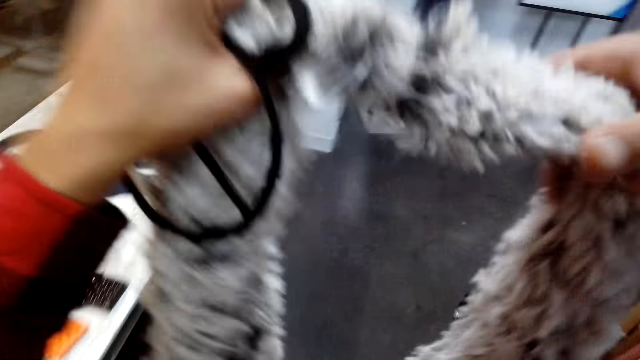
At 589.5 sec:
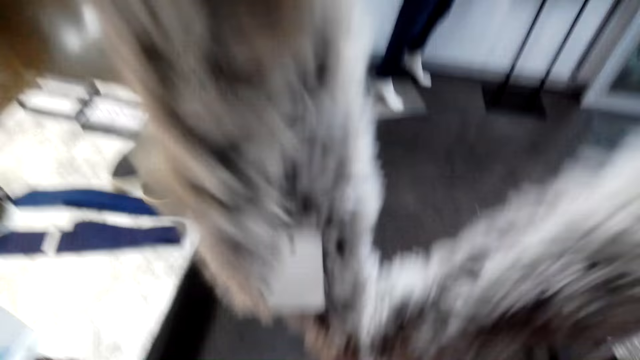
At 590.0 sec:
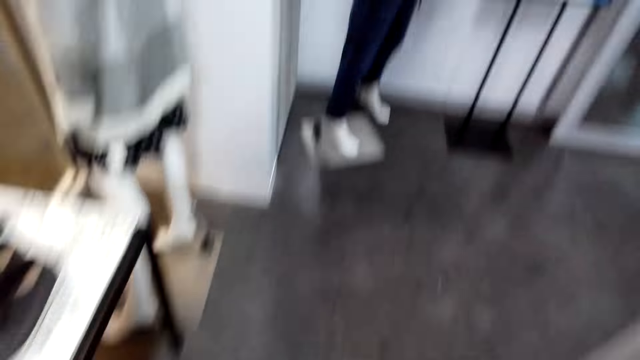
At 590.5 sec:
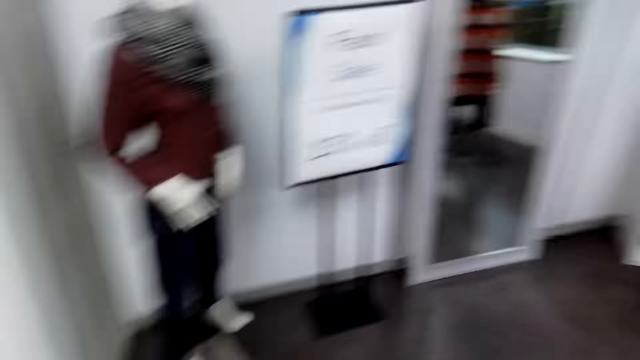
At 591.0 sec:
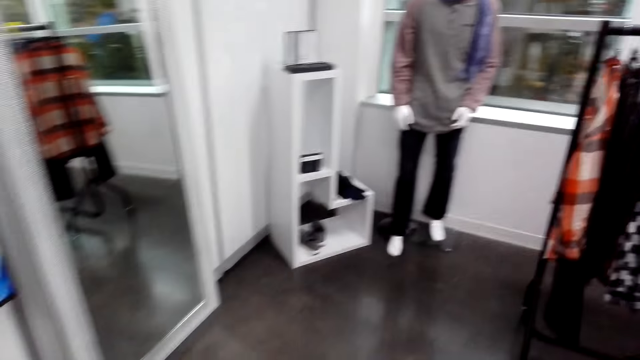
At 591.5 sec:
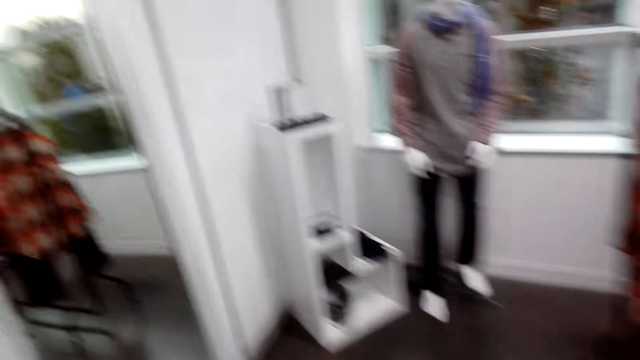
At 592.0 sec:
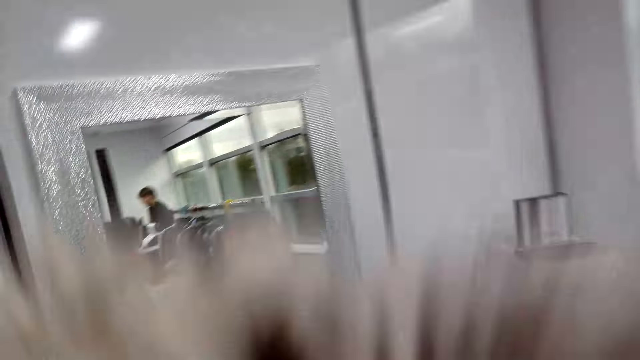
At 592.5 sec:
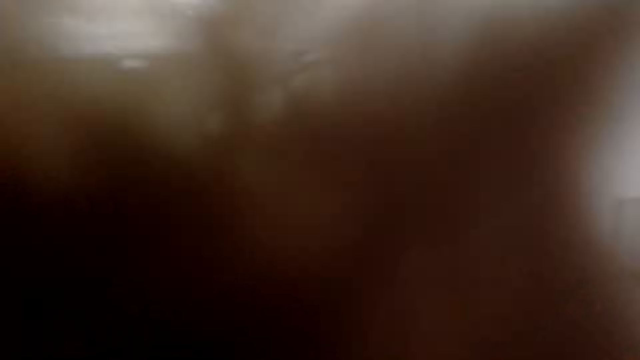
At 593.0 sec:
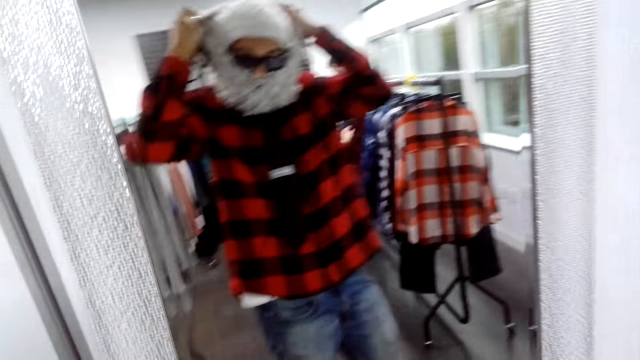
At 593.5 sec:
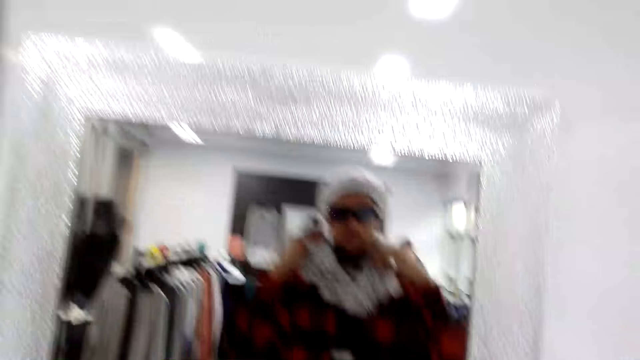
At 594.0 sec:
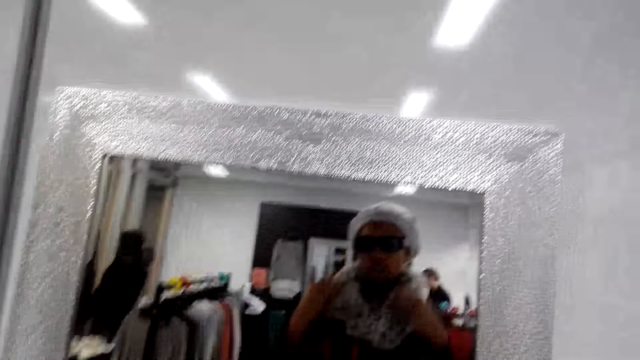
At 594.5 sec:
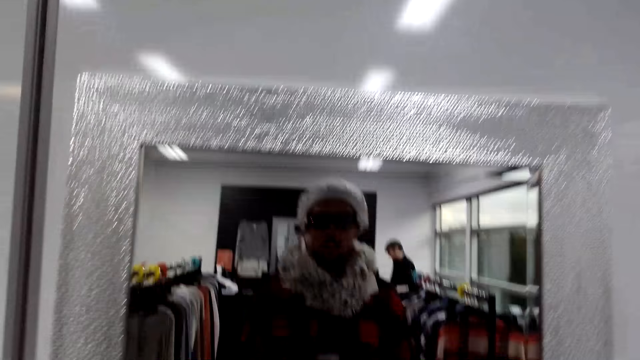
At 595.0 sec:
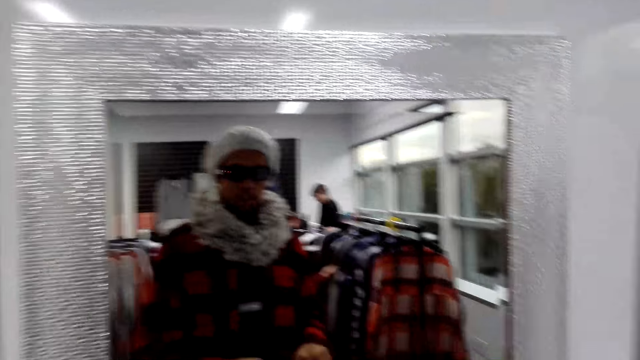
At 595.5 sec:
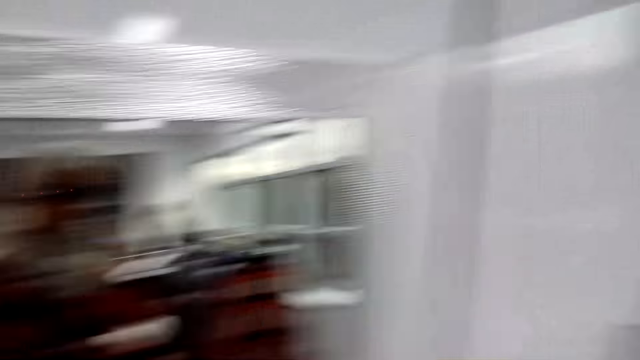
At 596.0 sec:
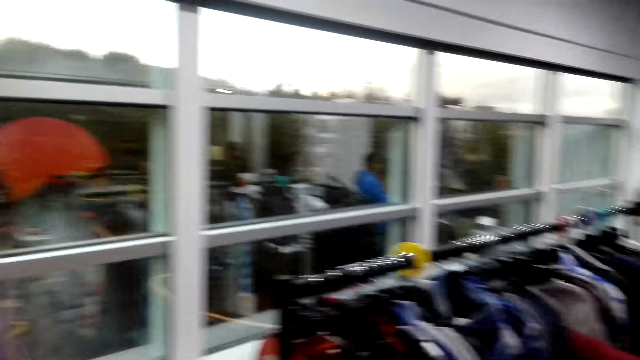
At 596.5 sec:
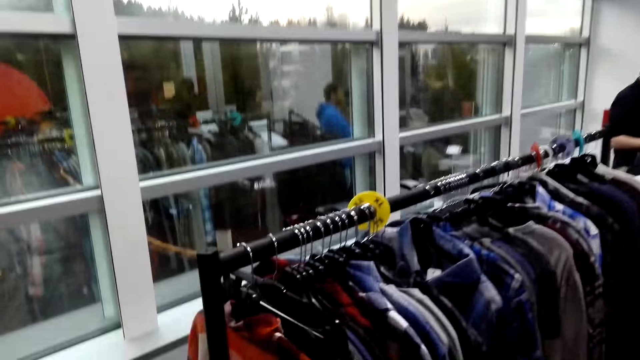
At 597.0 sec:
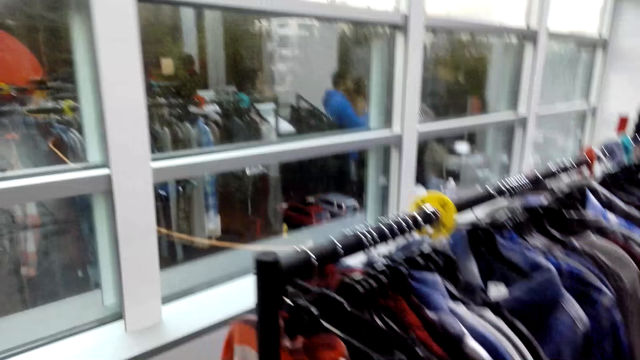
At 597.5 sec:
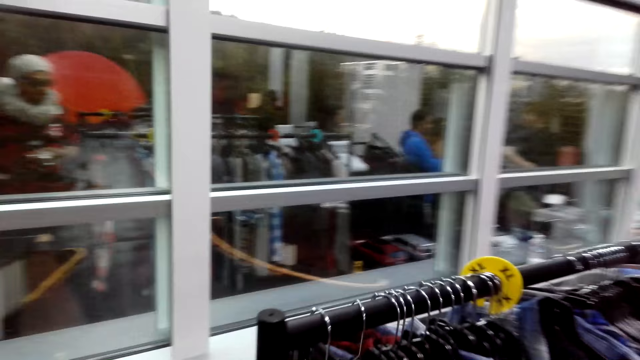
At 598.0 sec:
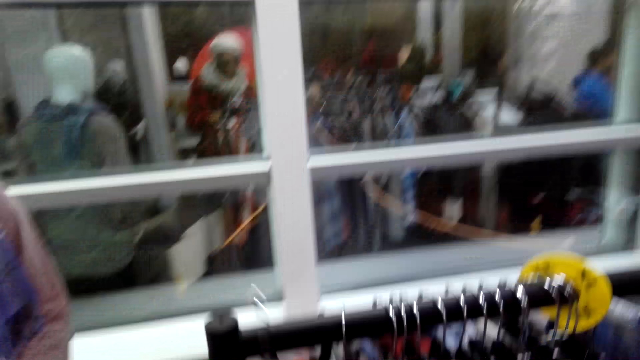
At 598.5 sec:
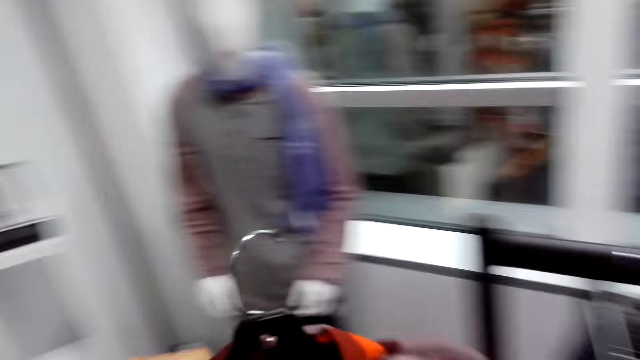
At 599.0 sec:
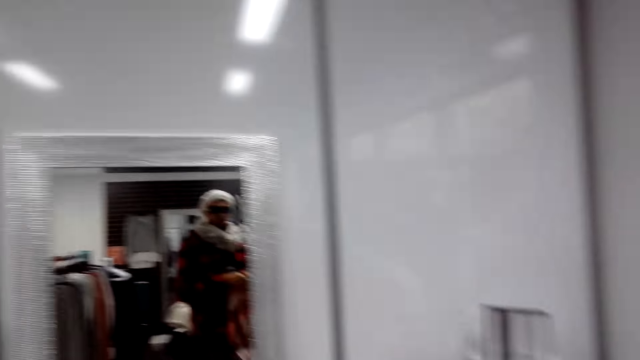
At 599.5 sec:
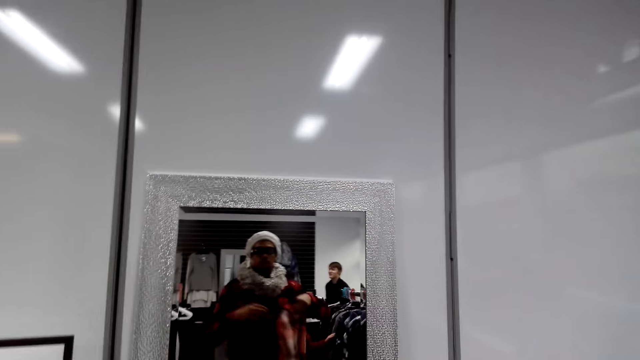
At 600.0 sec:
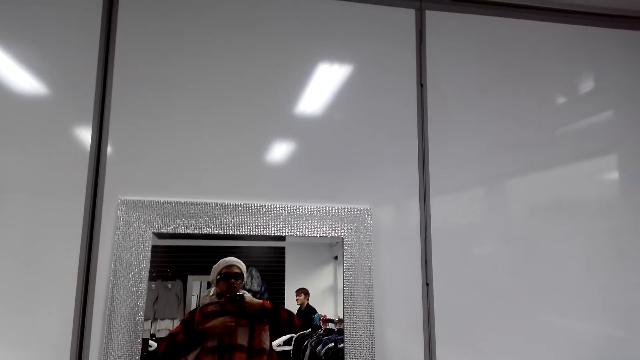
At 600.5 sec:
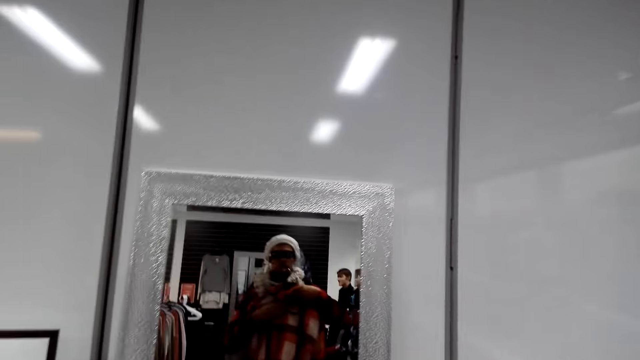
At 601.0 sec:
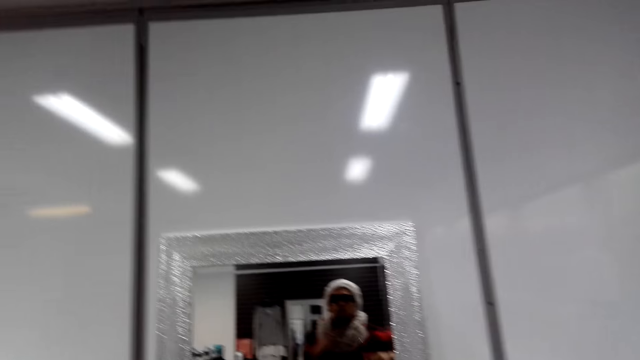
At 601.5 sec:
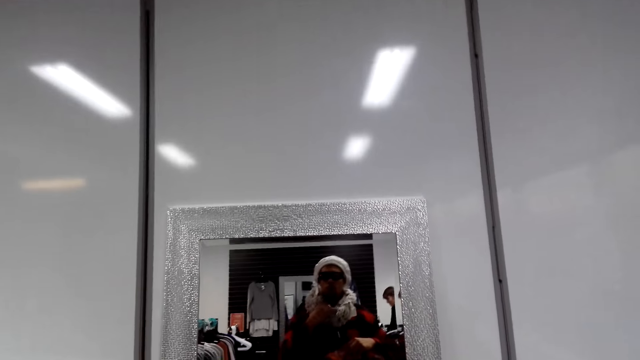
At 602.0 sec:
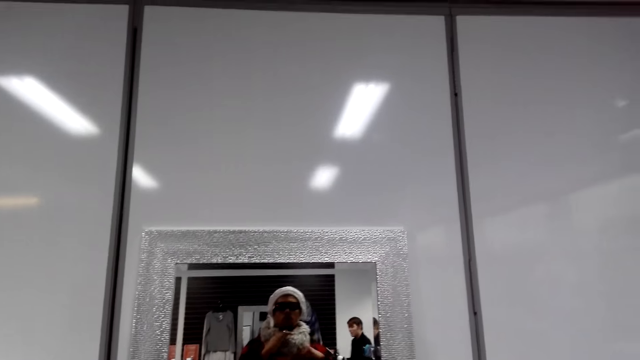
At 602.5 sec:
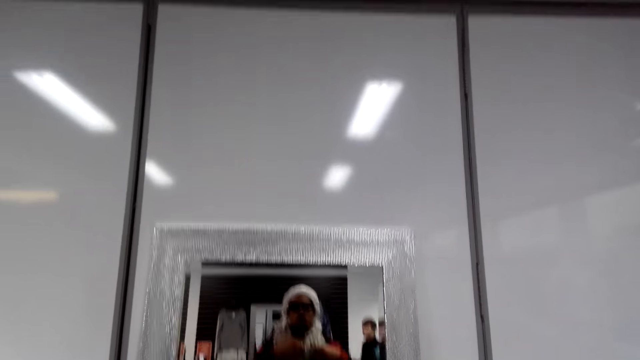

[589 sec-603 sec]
The camera wearer wears the scarf on the neck. They walk around the shop. They look at the mirror. They stare around the shop. They talk. They stare at the mirror.

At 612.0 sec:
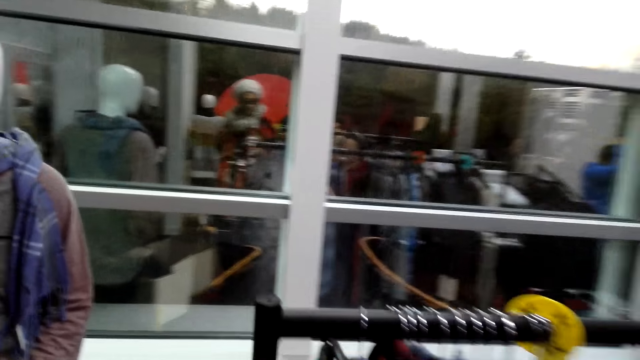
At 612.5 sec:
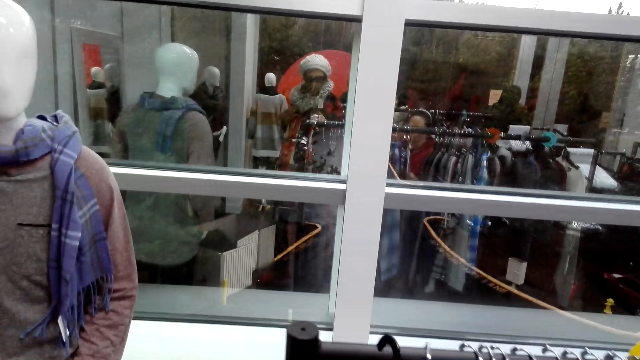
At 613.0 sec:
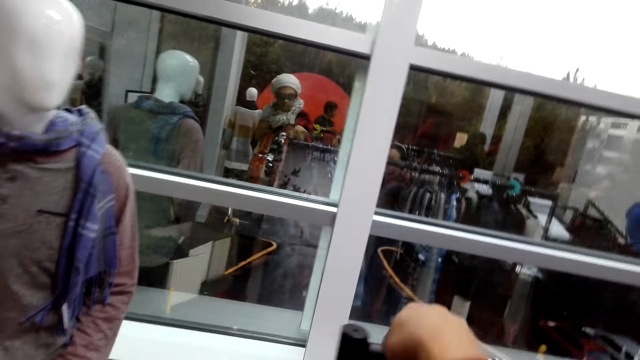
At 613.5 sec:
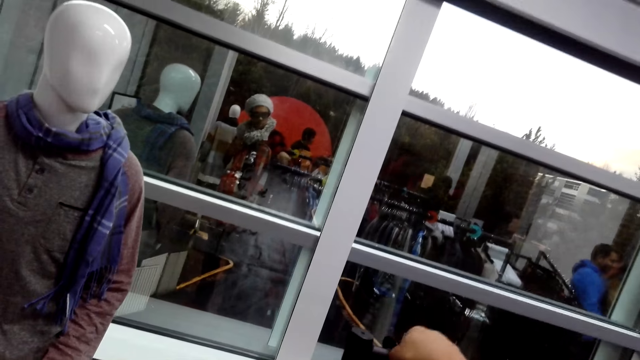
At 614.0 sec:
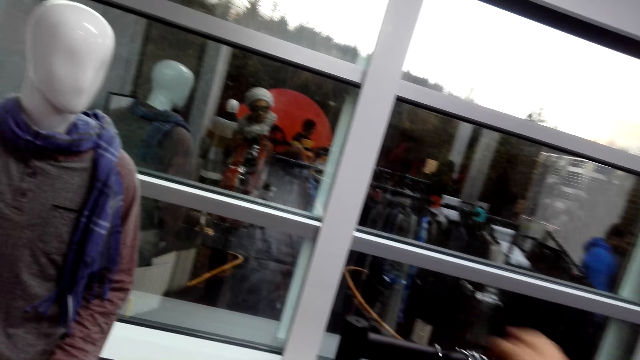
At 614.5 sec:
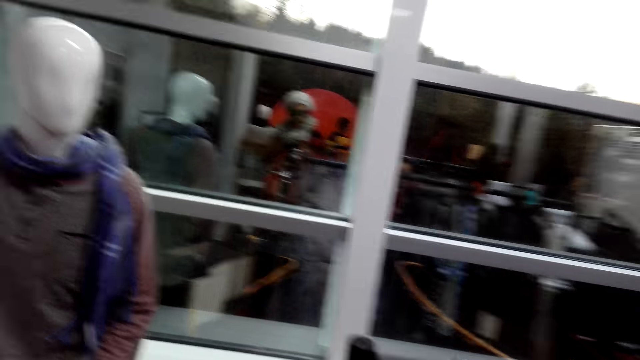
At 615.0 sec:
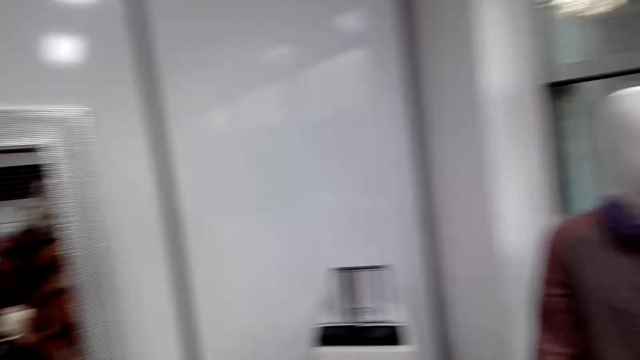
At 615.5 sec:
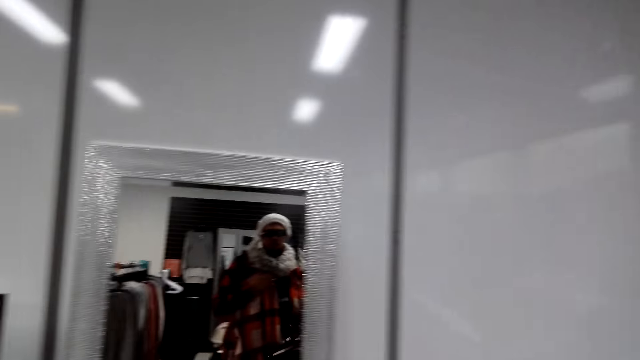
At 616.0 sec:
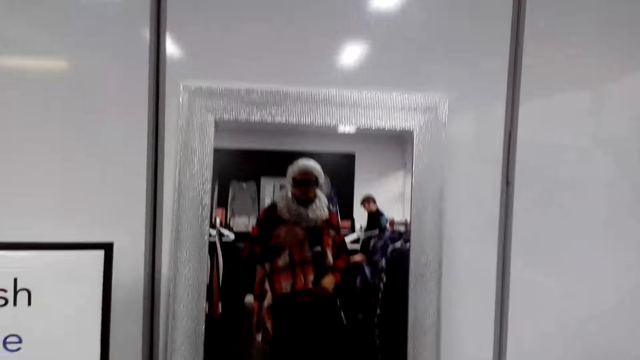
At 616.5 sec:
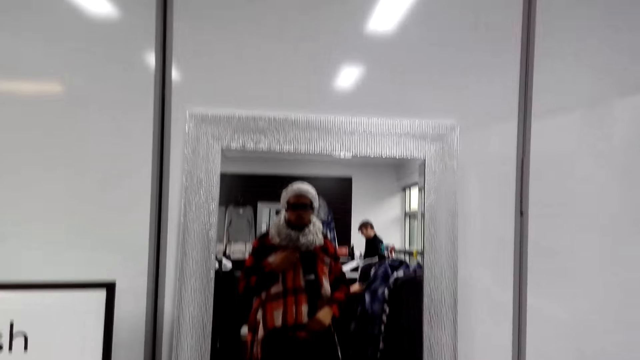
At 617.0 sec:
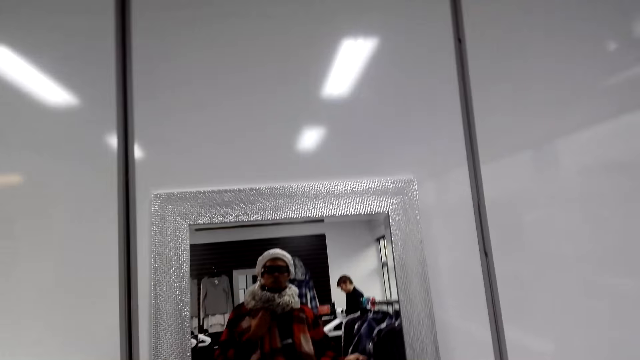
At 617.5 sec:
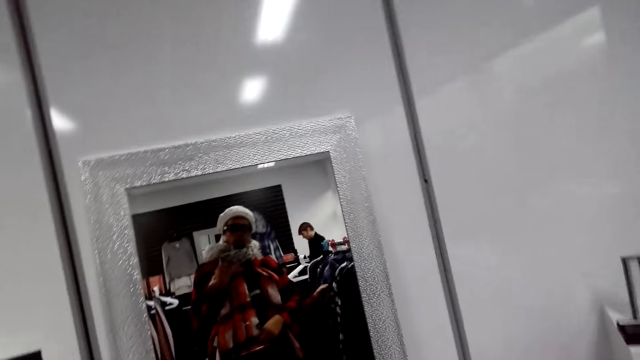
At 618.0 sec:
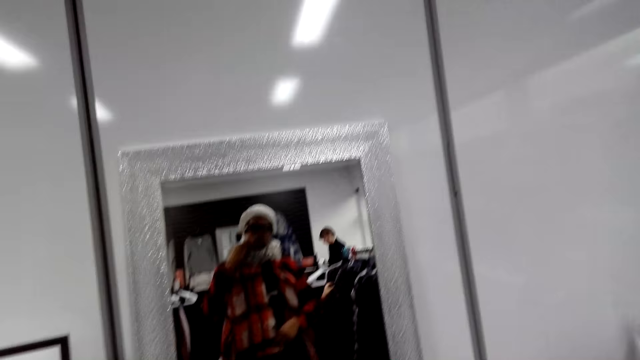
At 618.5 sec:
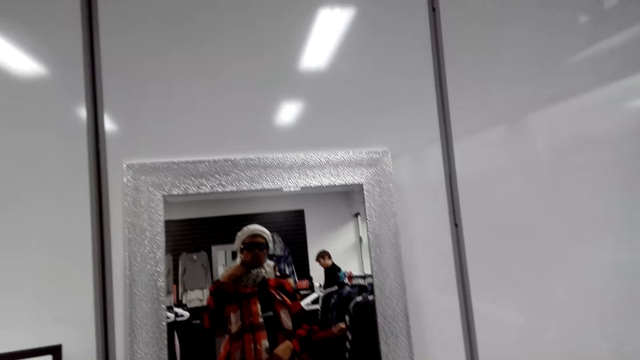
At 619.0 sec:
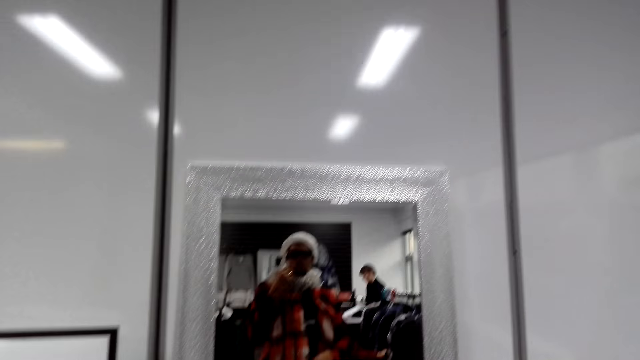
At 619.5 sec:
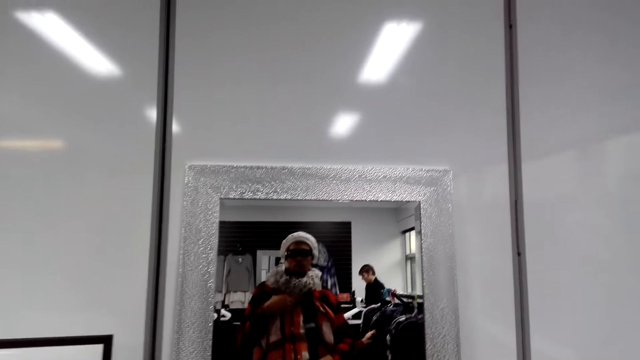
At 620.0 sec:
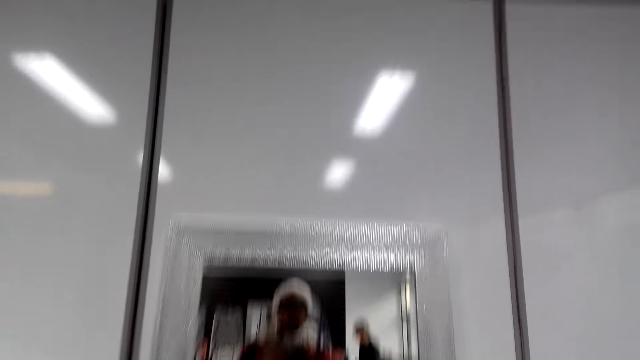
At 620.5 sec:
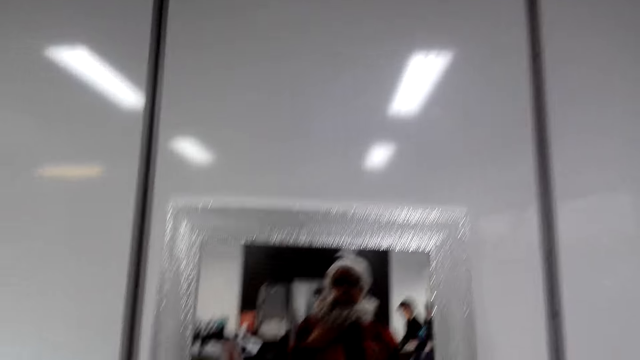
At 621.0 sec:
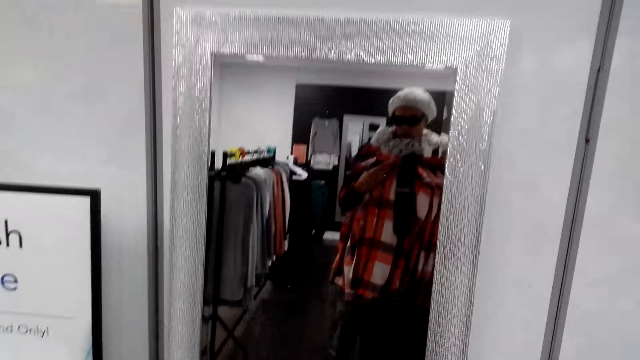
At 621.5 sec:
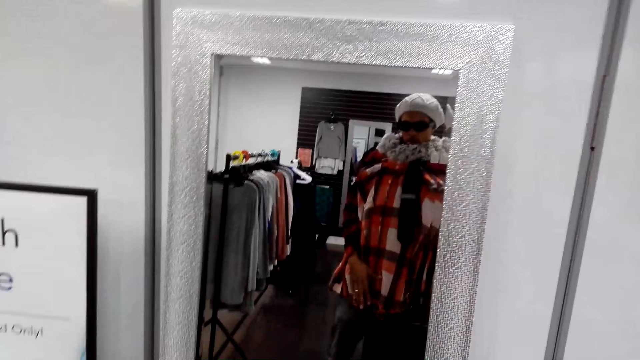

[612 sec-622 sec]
The camera wearer stares around the shop. They stare at the mirror.
